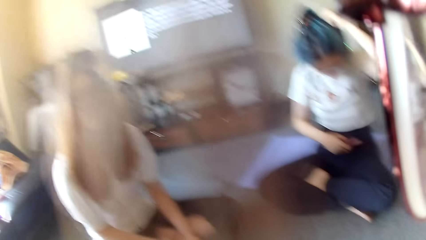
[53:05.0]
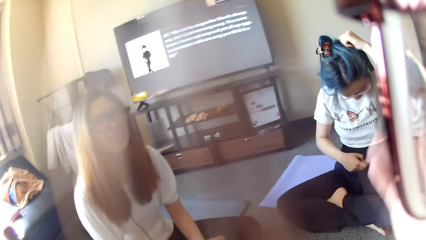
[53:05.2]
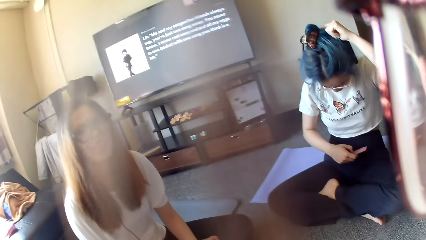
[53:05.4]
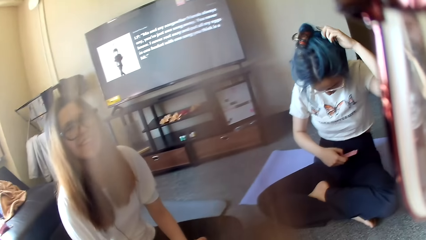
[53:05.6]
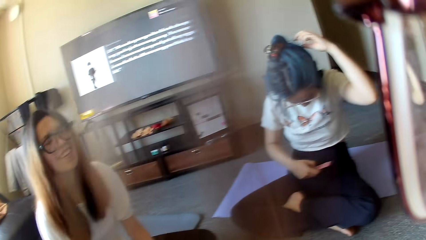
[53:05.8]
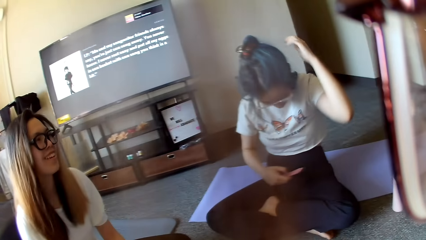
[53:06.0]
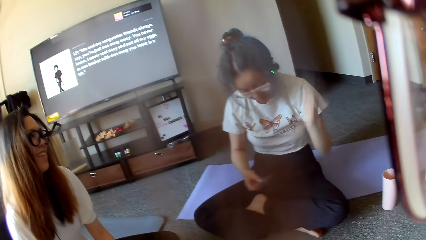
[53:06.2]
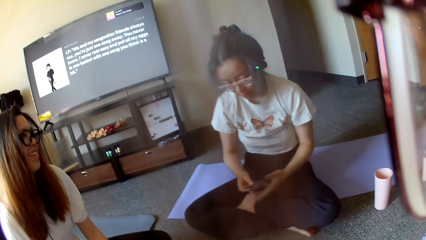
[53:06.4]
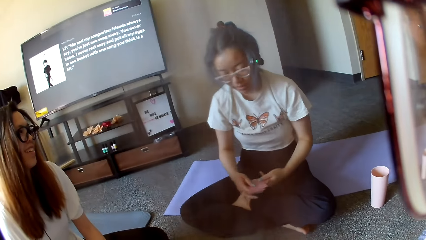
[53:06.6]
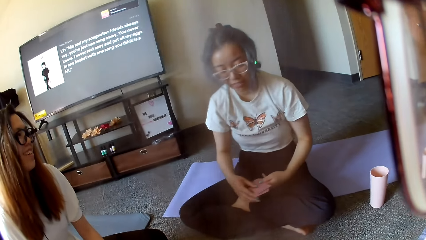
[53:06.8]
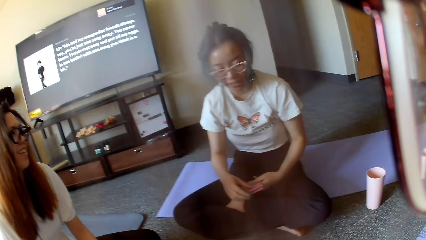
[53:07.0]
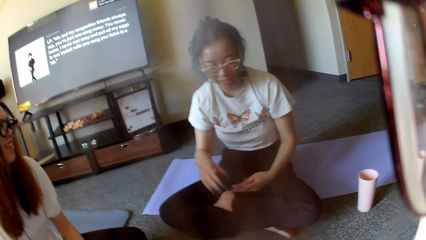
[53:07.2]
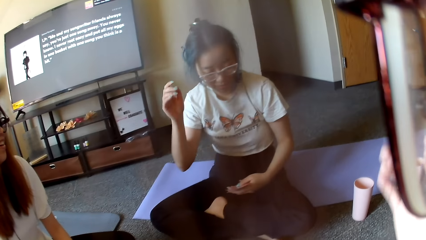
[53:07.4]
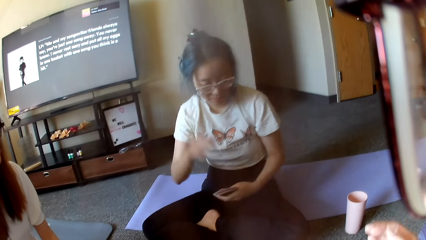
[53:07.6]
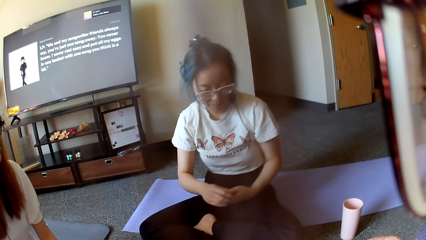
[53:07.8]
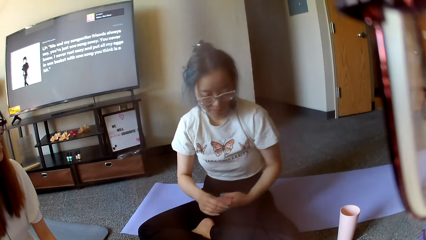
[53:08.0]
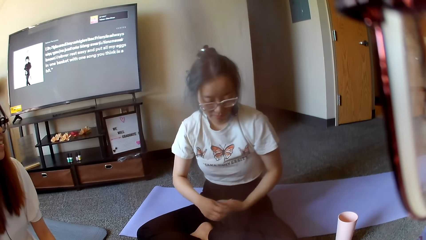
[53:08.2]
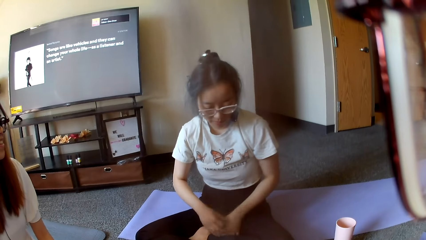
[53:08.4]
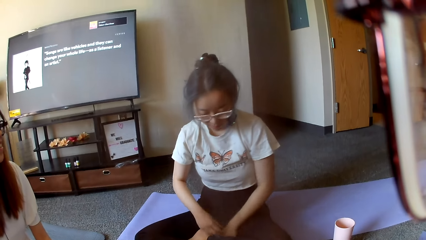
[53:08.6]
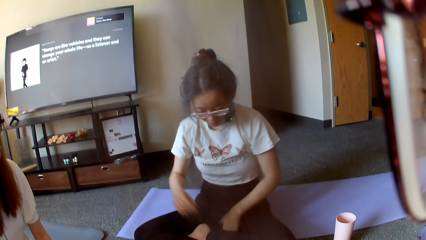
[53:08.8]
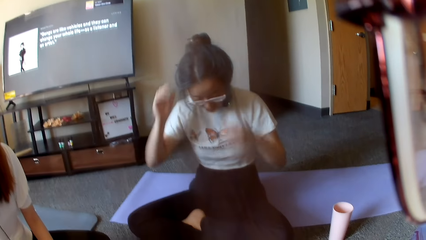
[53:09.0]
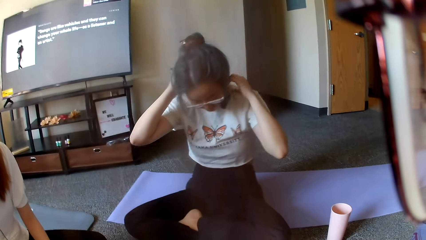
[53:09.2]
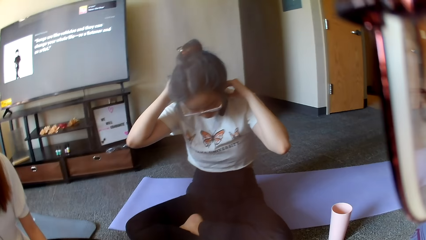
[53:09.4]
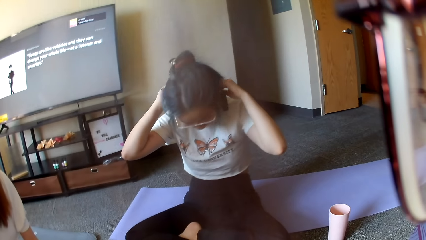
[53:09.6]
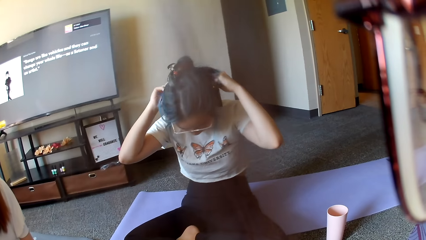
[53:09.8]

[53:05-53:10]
The camera wearer looks around. A person holds the poker cards with both hands and puts the cards down.

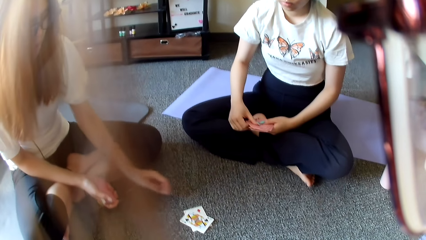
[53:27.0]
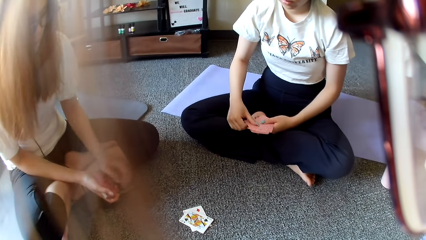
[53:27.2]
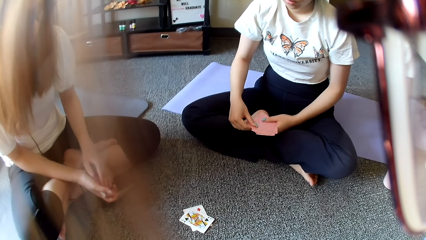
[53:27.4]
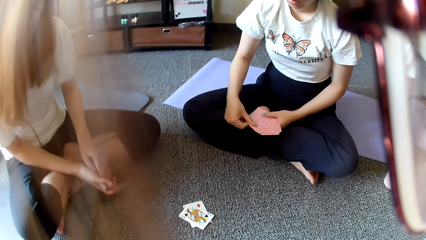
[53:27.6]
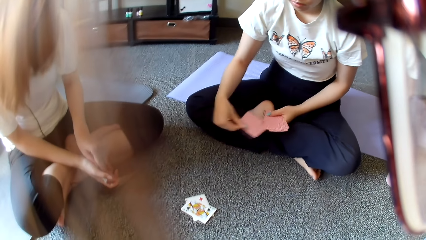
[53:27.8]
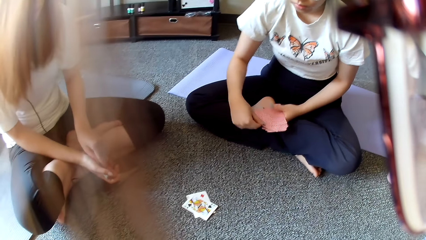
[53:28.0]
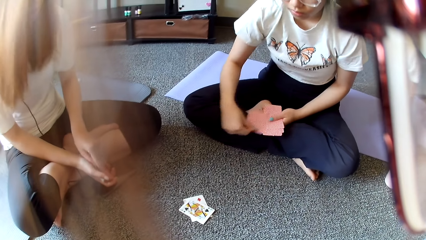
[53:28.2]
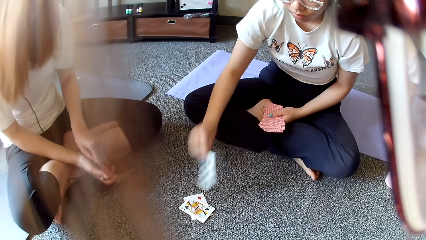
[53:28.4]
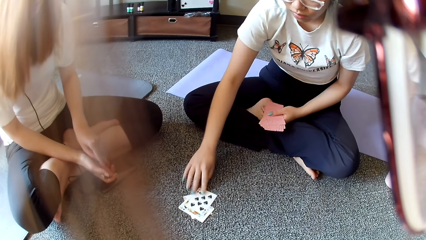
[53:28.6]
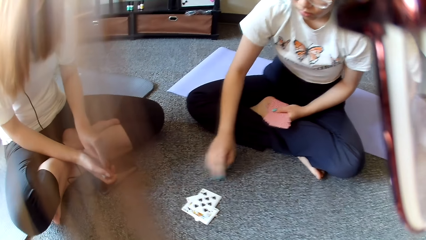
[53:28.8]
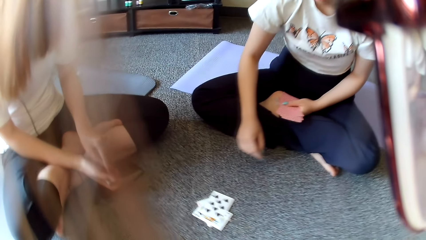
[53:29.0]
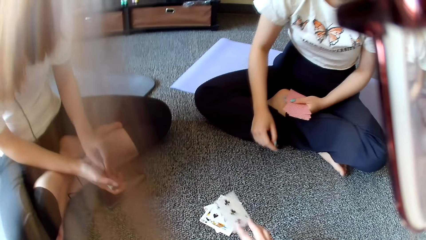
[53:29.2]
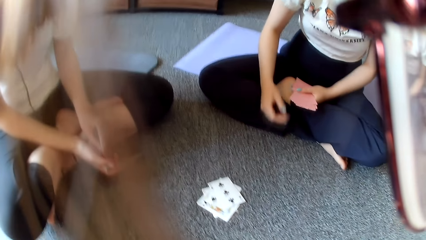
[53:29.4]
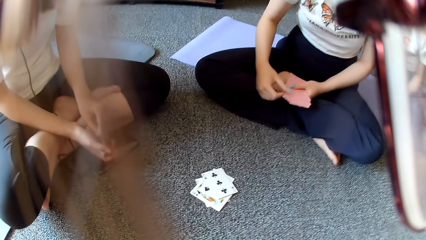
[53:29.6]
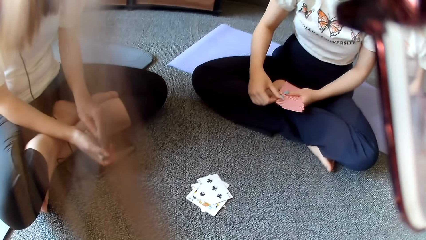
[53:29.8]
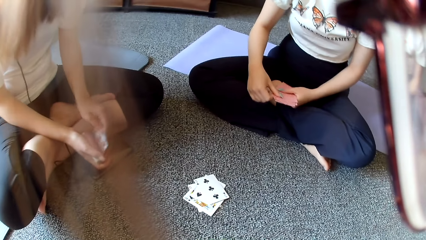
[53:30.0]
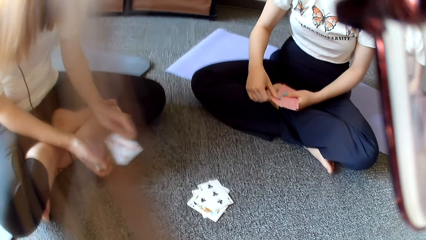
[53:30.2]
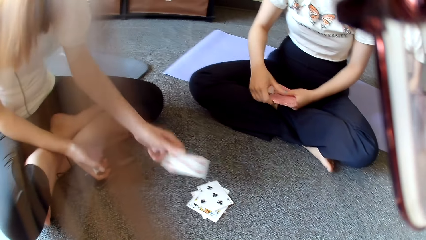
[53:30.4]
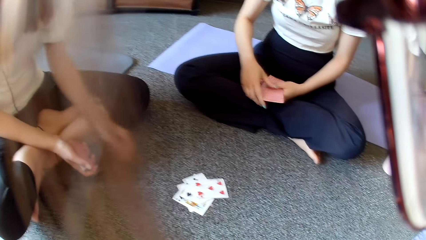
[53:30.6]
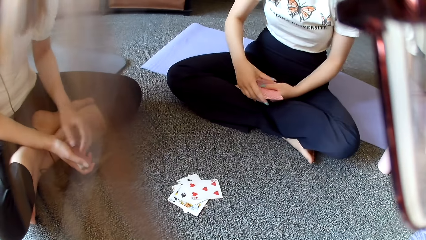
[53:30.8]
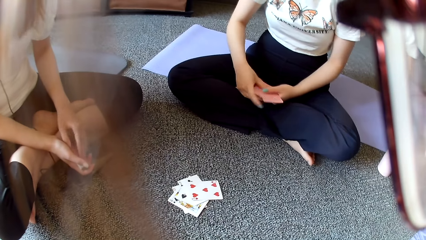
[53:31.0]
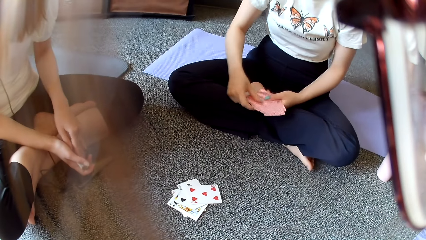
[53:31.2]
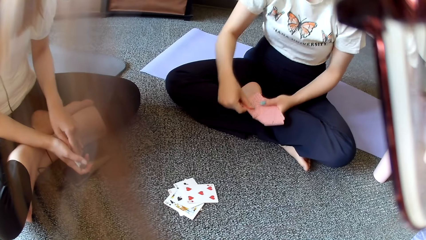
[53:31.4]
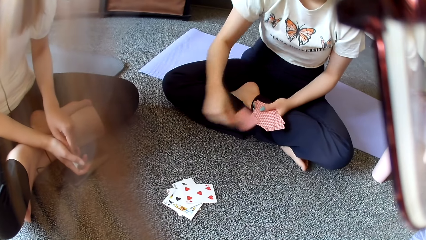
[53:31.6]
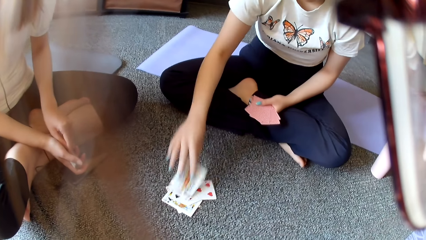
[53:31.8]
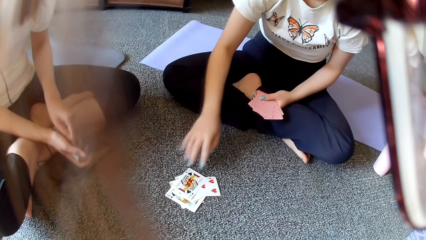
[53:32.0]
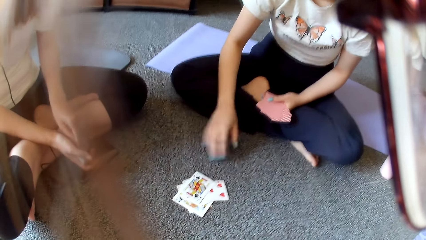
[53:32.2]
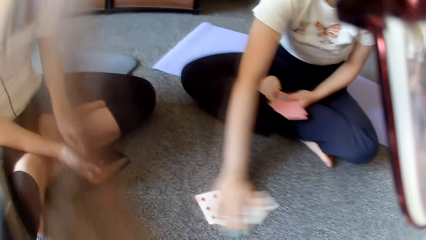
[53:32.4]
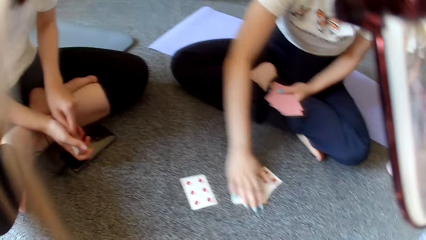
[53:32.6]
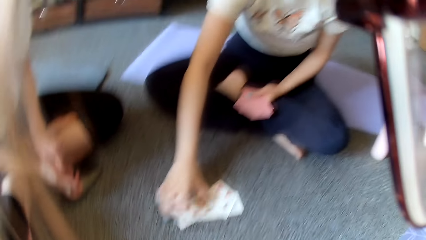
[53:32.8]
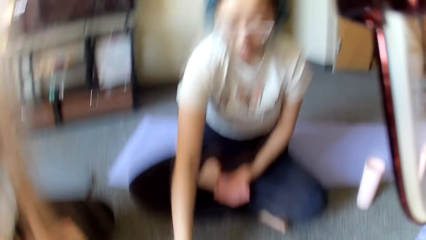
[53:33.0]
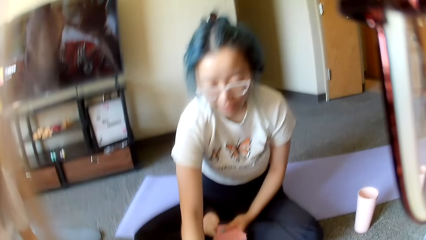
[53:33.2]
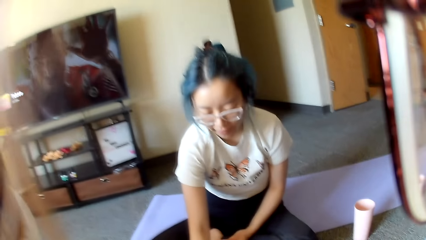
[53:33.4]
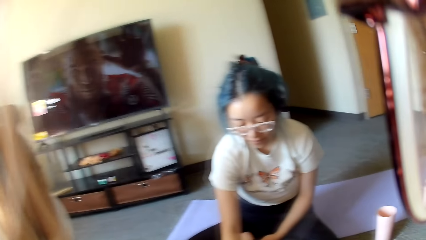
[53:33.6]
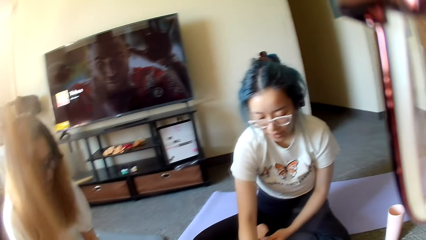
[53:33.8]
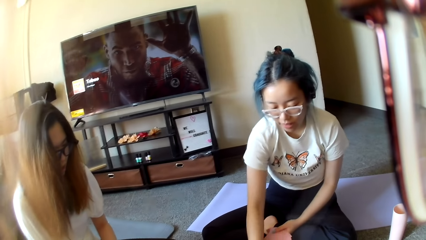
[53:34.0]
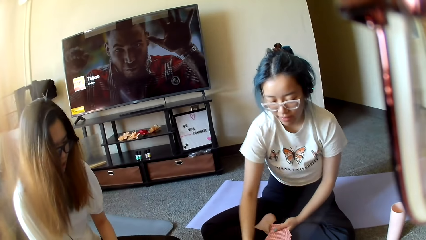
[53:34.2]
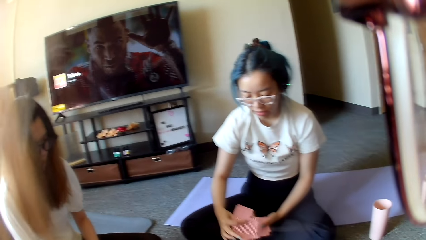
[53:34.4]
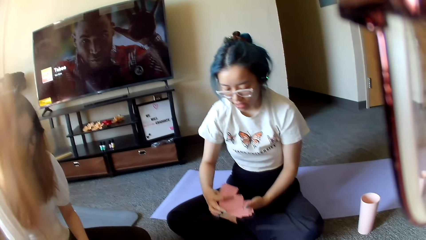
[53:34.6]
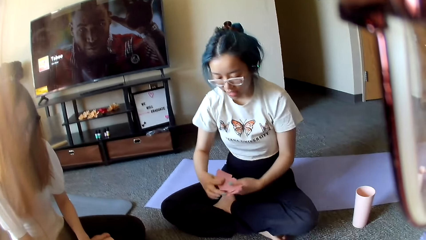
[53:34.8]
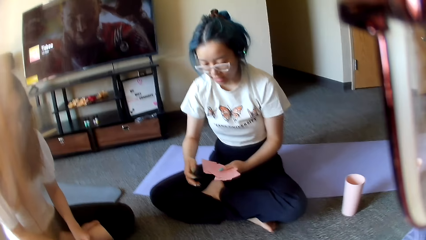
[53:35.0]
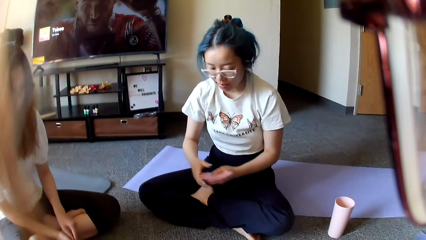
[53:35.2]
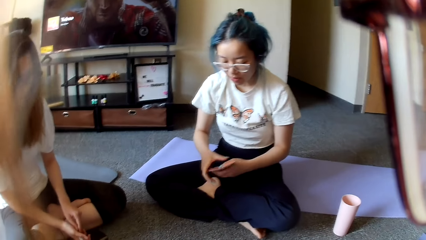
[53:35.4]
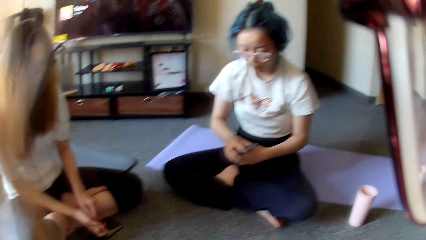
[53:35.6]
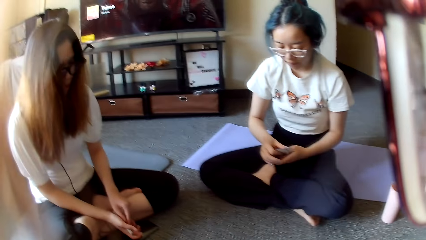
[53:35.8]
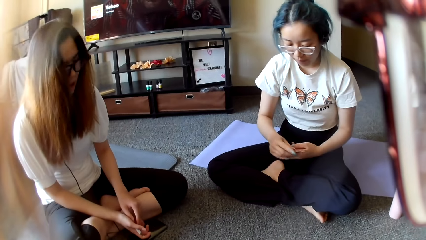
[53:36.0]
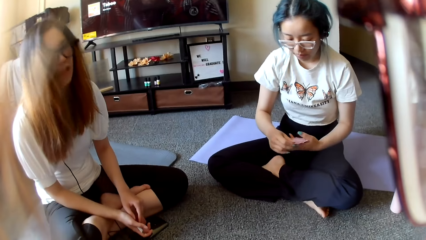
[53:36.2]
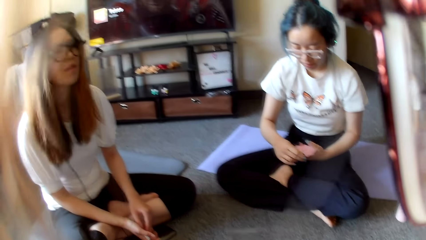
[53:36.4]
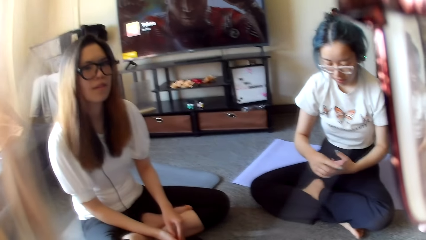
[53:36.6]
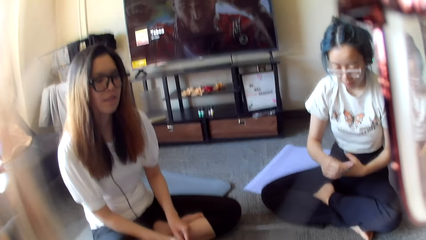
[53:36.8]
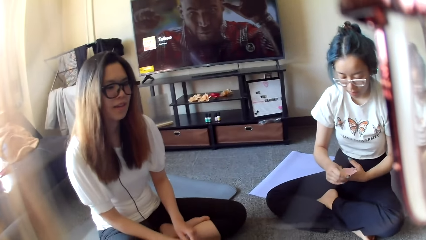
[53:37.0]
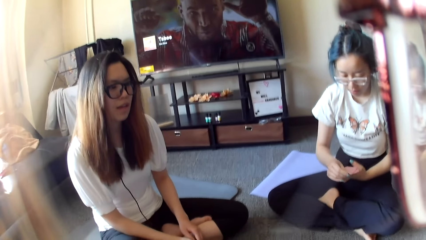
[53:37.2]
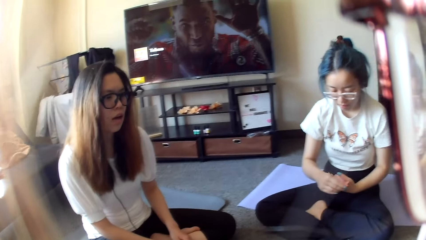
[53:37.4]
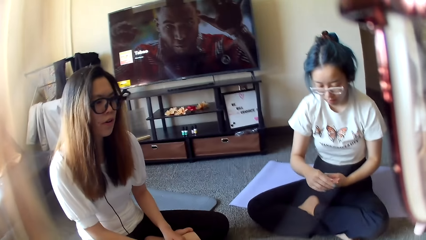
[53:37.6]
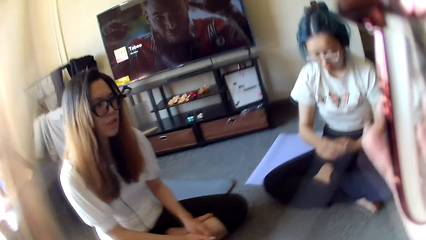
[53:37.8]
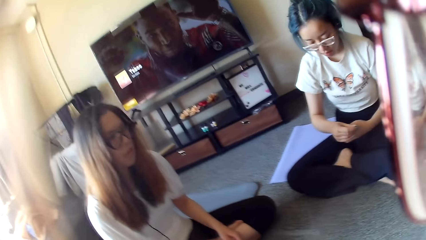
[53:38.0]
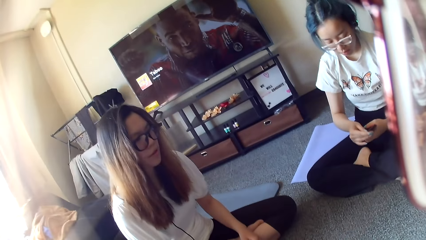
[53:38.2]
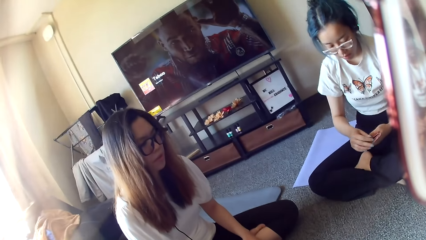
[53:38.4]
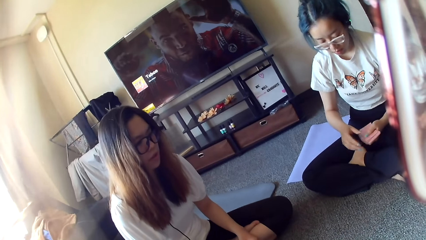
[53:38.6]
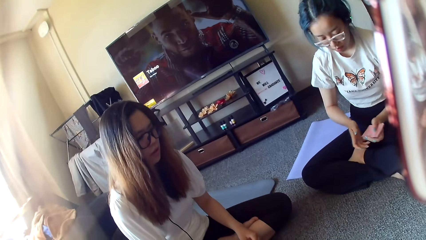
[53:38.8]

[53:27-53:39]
A woman plays poker and places a card on the floor. Another woman plays poker and places a card on the floor. The camera wearer plays poker and places a card on the floor. The first woman places a card on the floor and plays poker. The other woman plays poker, places a card on the floor, grabs the cards on the floor and selects the cards.
